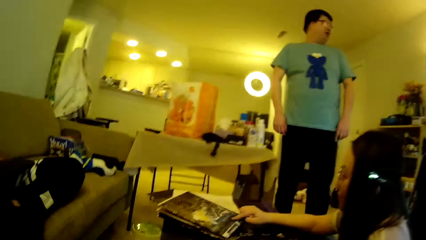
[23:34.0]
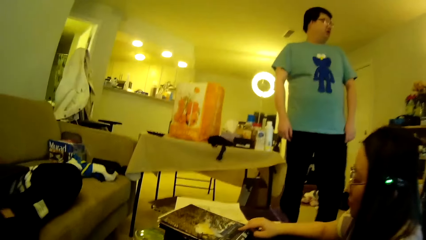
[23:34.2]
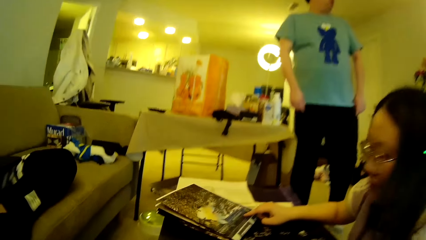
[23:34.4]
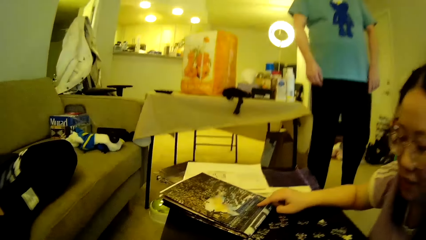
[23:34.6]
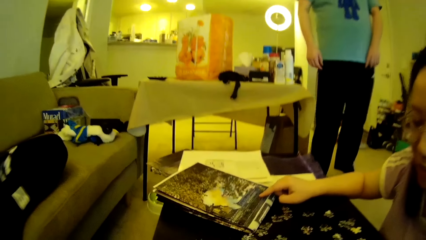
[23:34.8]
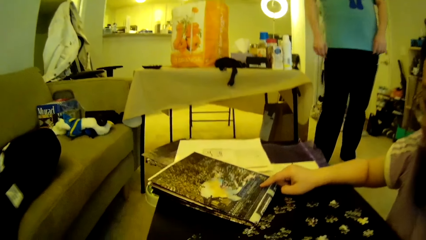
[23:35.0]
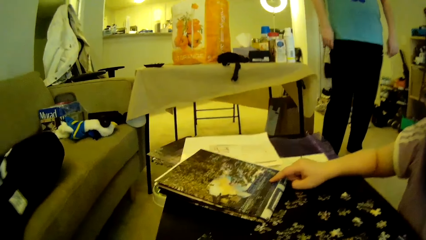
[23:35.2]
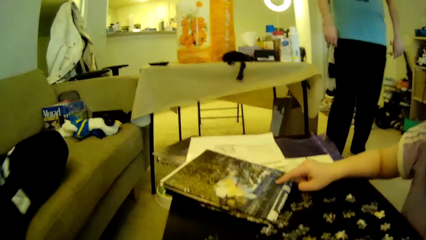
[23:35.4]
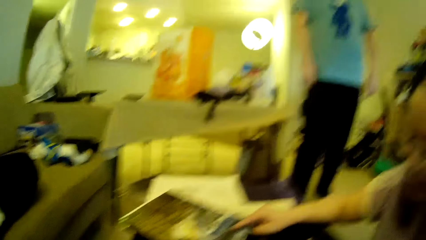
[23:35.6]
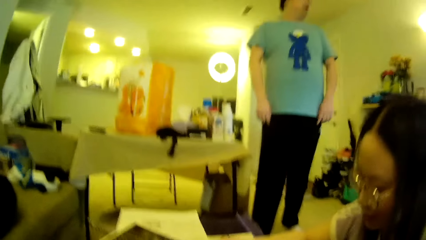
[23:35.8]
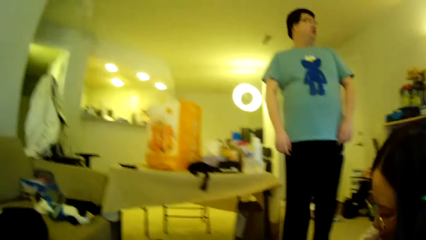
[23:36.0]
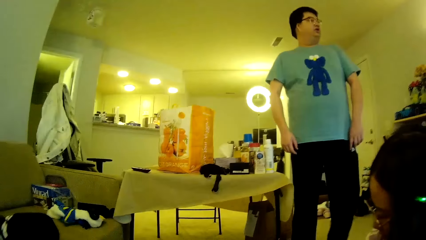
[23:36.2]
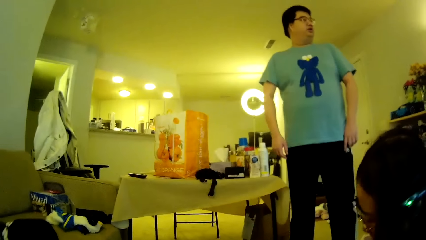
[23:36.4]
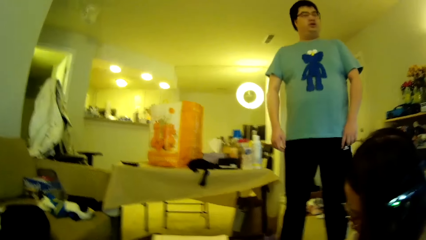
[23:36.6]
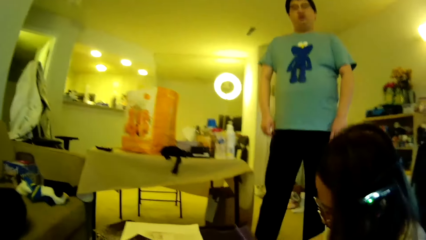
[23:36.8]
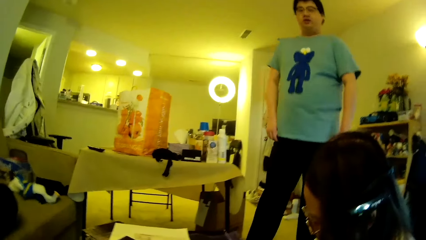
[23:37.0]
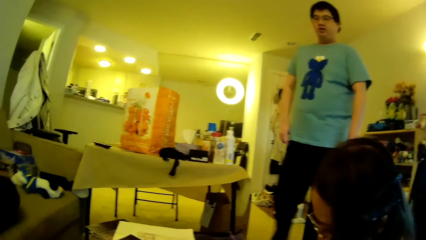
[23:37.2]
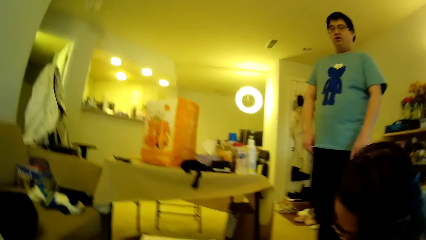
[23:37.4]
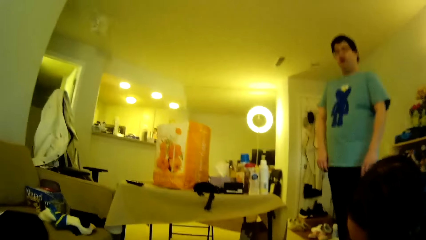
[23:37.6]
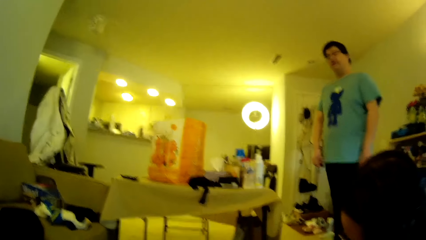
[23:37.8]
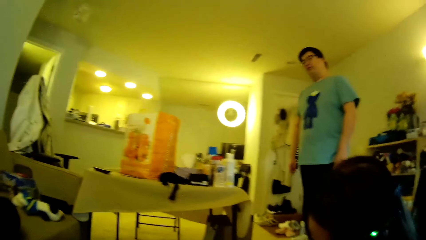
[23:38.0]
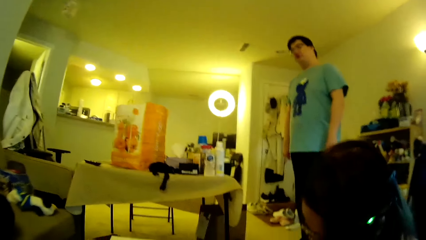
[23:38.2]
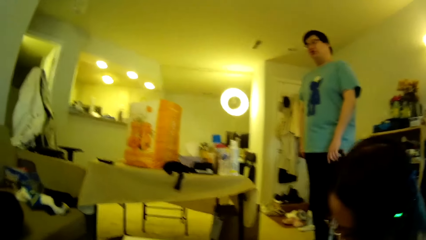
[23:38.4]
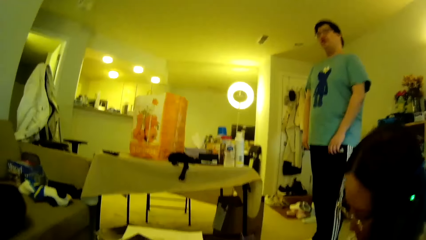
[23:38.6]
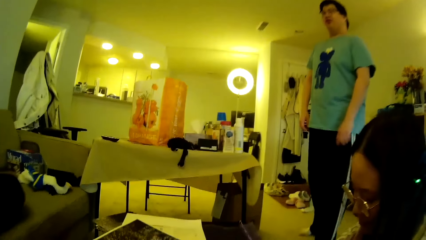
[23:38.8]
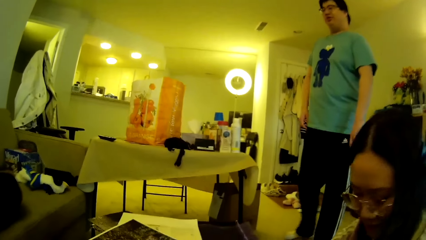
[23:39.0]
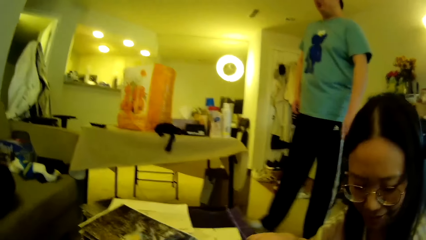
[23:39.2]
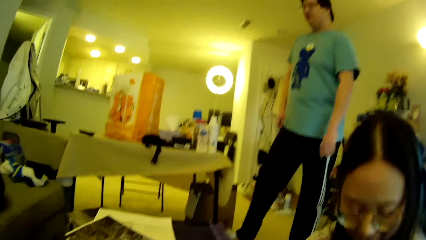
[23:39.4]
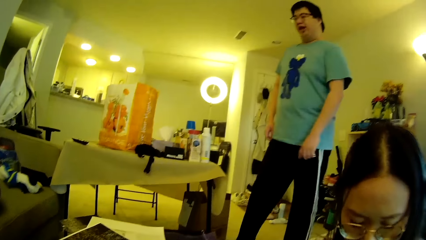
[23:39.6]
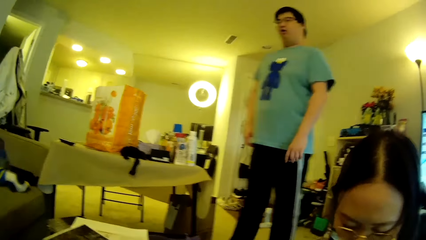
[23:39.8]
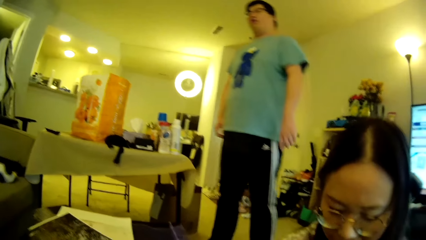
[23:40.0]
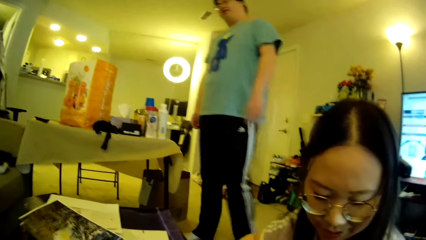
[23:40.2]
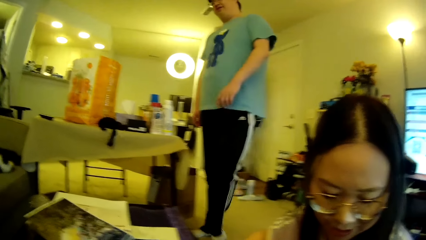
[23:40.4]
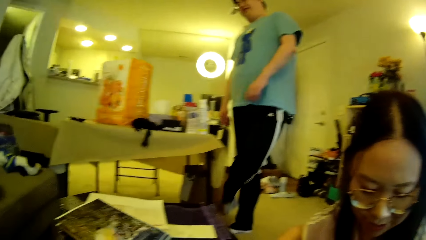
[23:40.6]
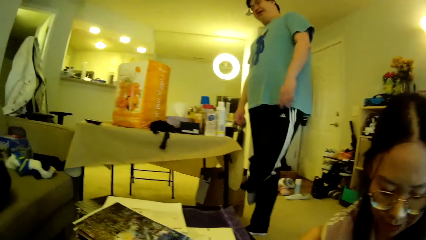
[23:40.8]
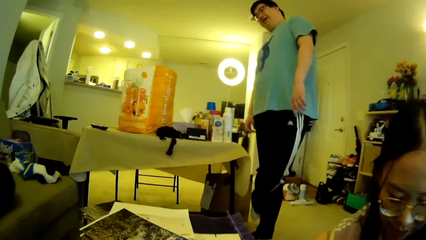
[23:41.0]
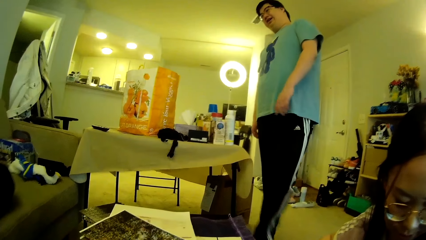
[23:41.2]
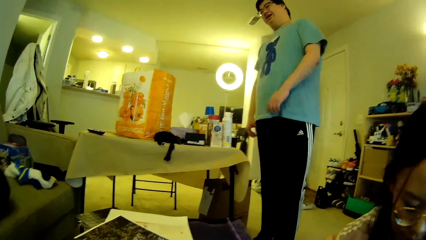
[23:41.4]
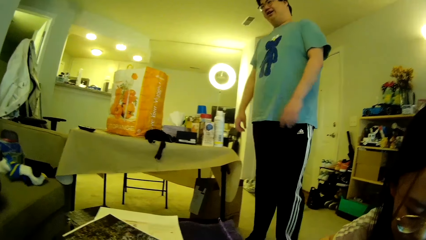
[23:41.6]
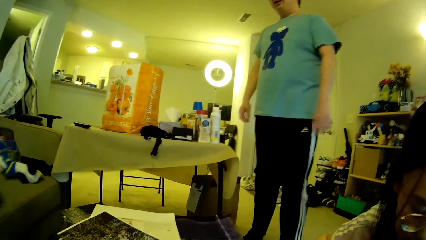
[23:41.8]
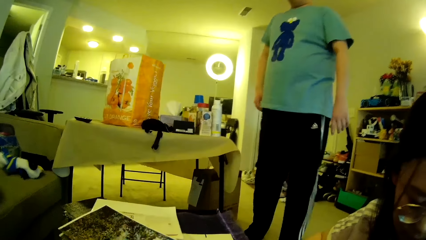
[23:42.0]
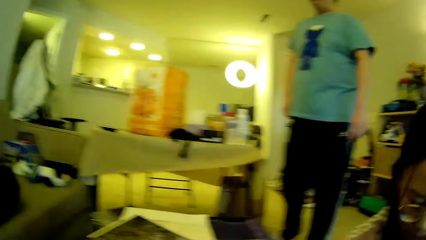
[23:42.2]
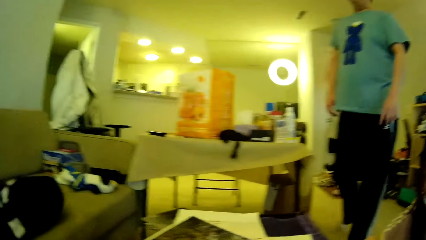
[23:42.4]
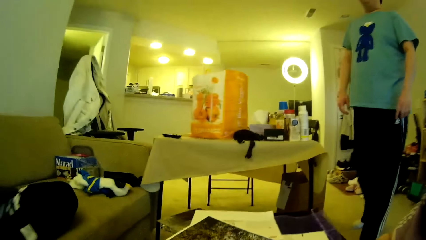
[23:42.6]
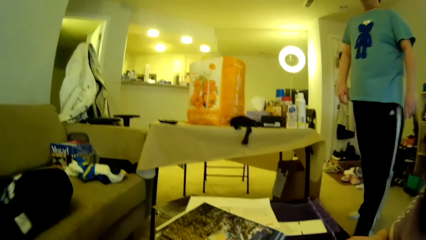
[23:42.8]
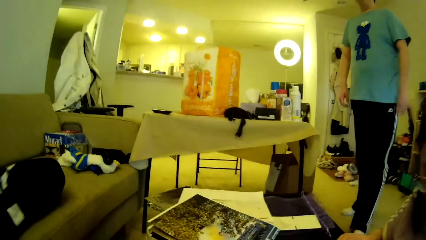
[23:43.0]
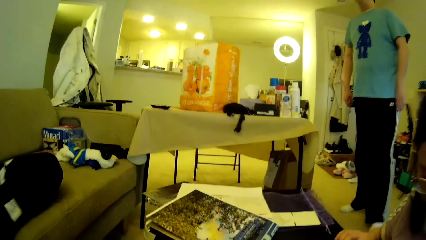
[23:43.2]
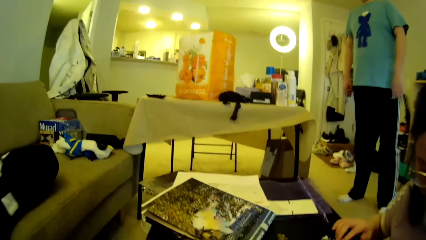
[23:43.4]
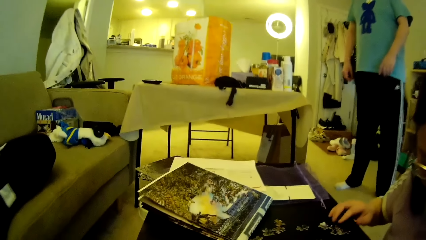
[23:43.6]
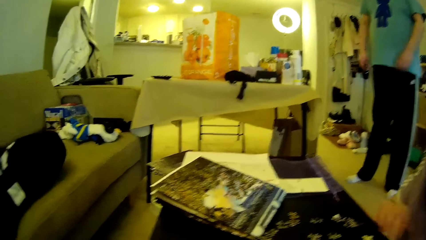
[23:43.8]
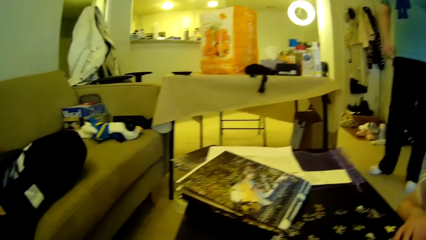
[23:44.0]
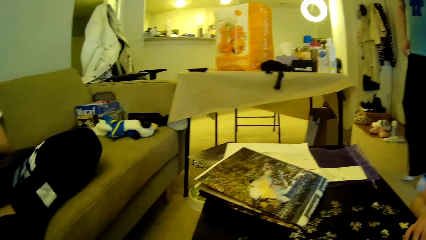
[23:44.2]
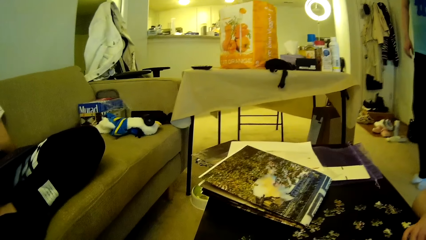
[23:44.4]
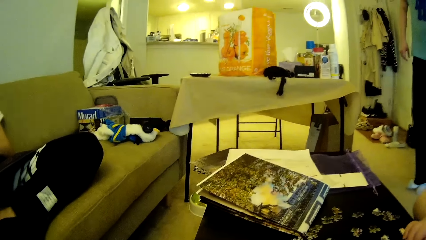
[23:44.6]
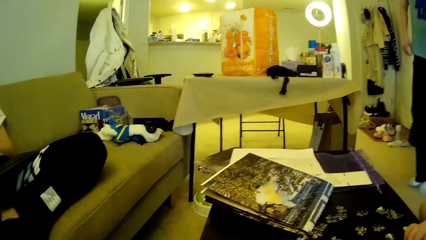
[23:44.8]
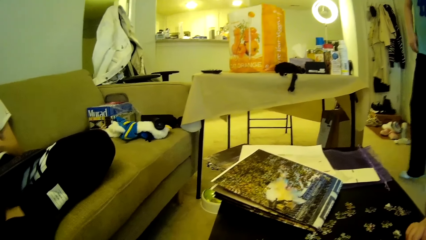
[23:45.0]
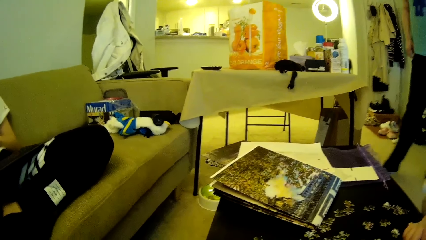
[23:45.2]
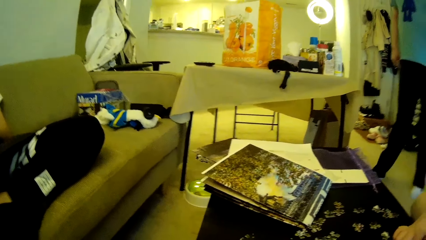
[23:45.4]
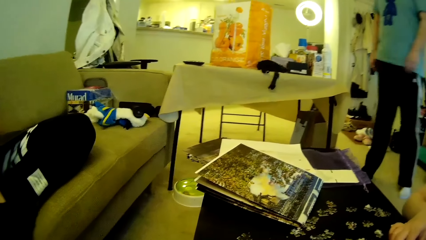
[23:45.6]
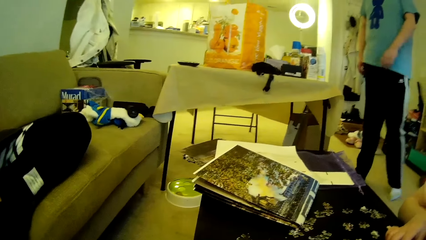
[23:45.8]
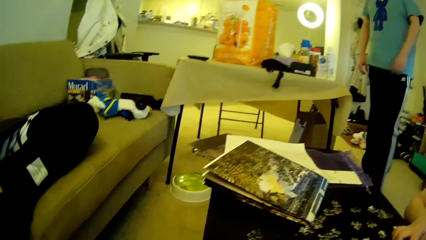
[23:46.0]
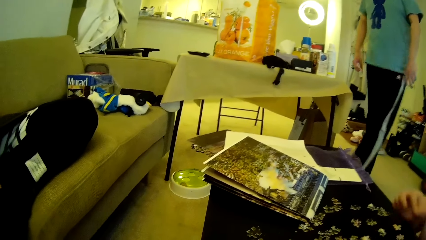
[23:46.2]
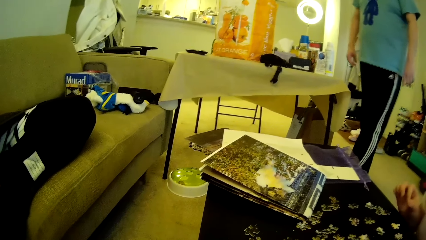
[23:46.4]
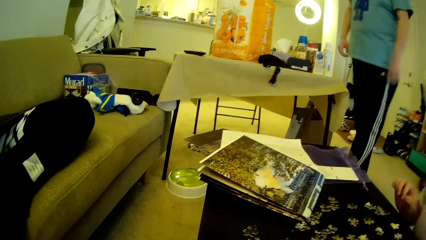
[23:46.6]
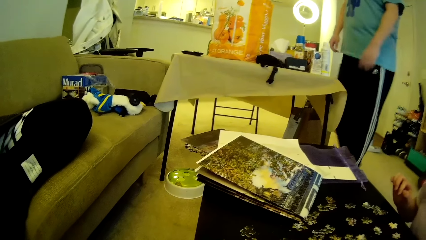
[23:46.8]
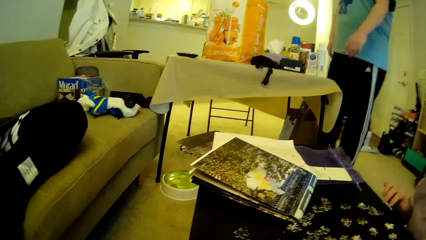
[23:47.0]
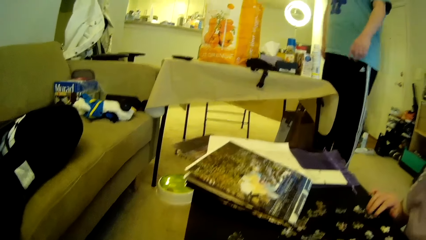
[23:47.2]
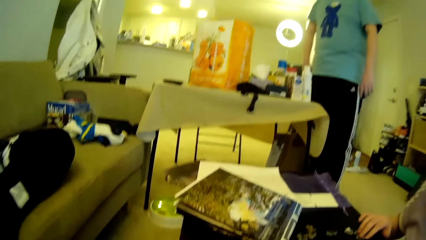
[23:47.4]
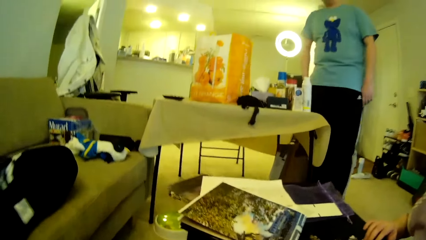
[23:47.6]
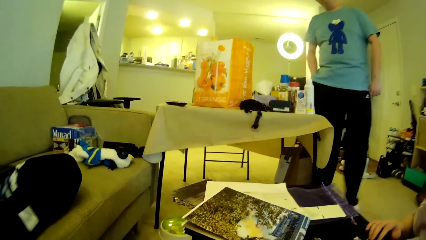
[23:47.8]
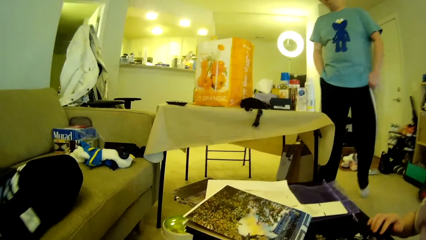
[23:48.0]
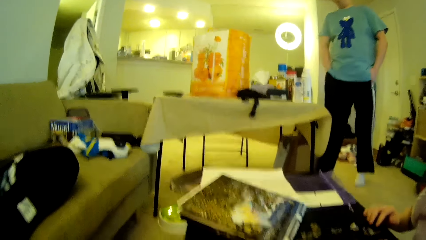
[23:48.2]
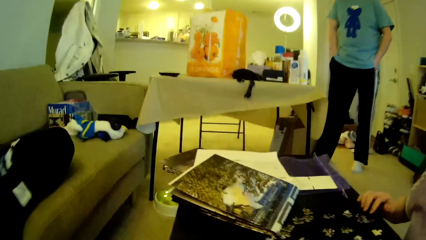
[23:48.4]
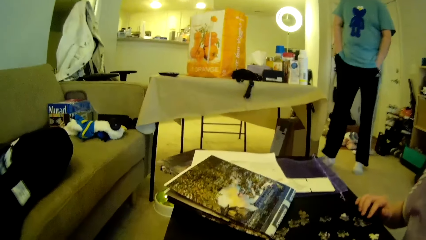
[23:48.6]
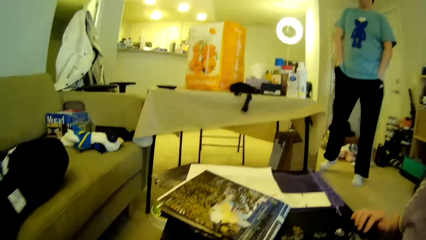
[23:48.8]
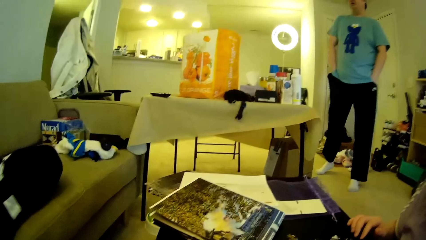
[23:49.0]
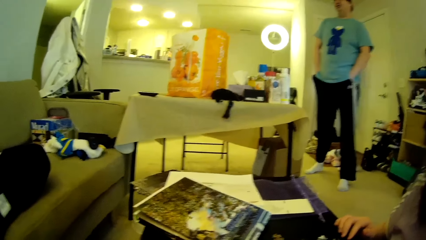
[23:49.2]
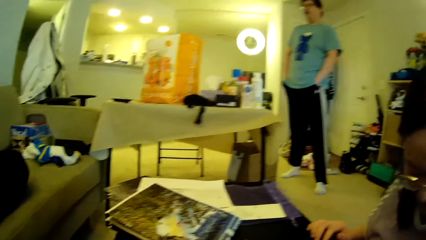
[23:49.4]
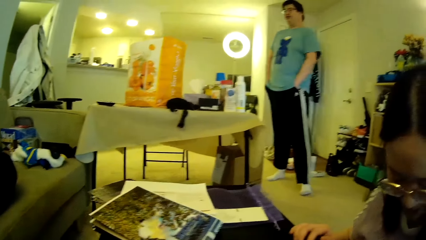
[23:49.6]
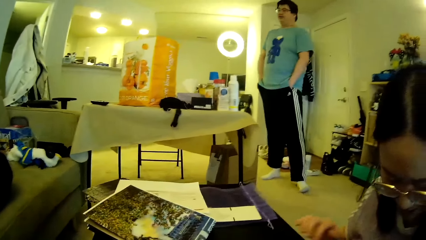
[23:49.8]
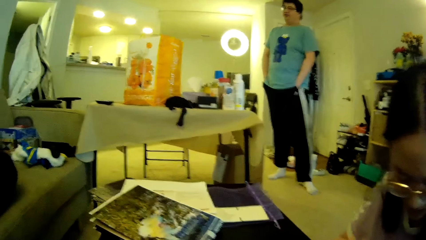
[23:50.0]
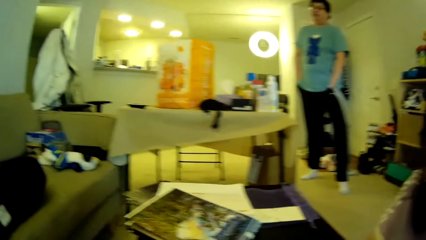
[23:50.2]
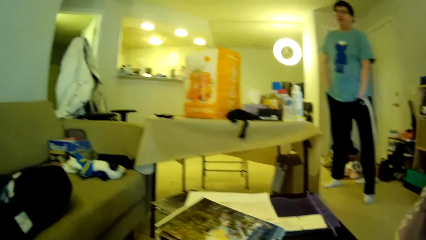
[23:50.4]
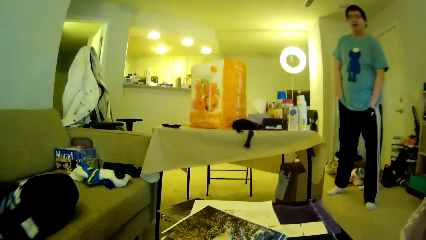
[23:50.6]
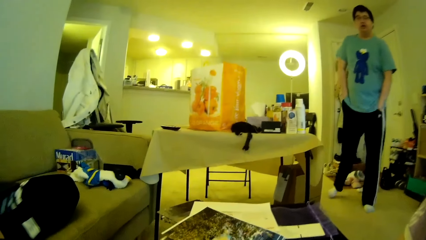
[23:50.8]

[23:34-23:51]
A man looks at the television. A lady looks at the mat. The lady points towards a puzzle pattern. The man looks around. The man moves the leg, lifts the leg and drops the leg. Another man does something. The first man walks around in the house. The lady adjusts puzzle pieces on the table. The first man moves the legs and puts the hands in the pocket. The camera wearer looks around.
